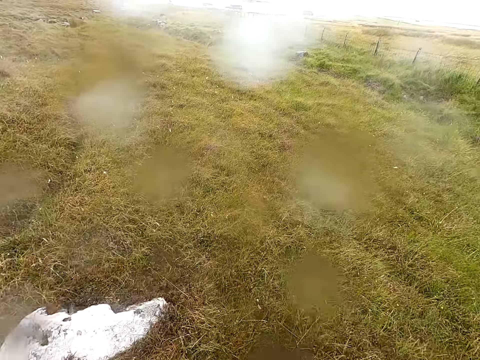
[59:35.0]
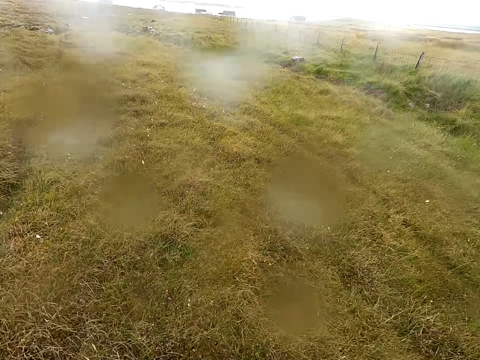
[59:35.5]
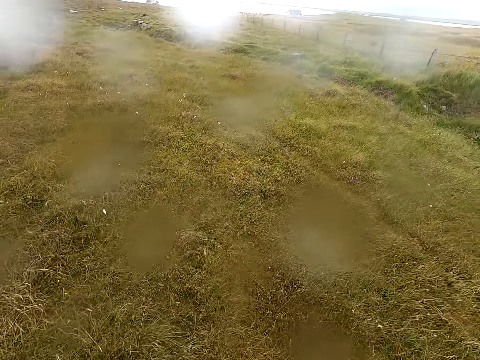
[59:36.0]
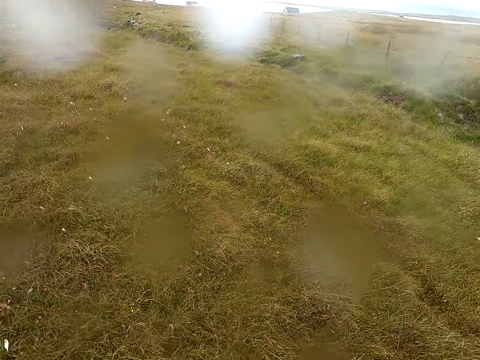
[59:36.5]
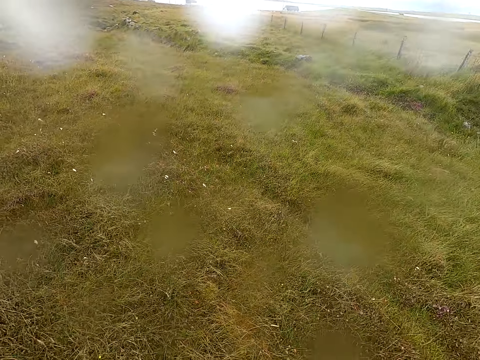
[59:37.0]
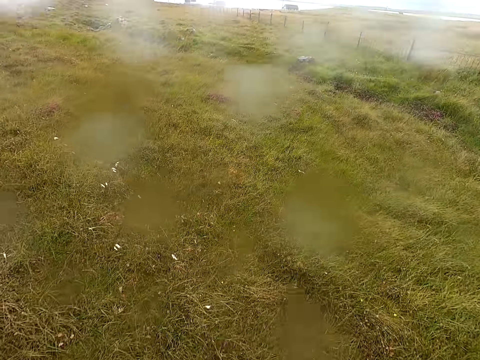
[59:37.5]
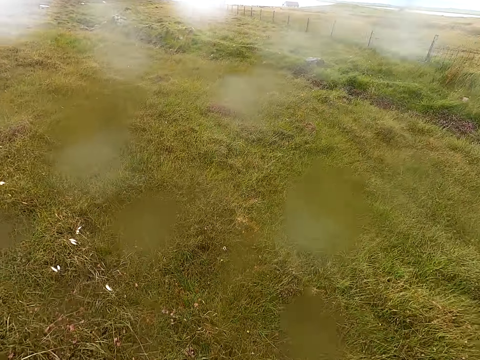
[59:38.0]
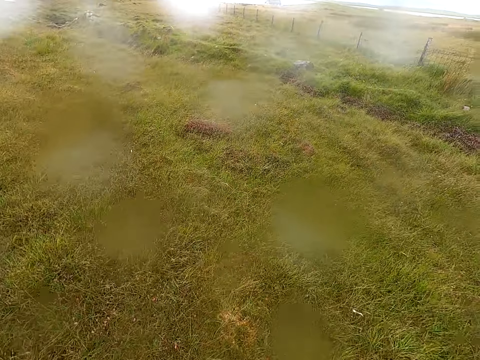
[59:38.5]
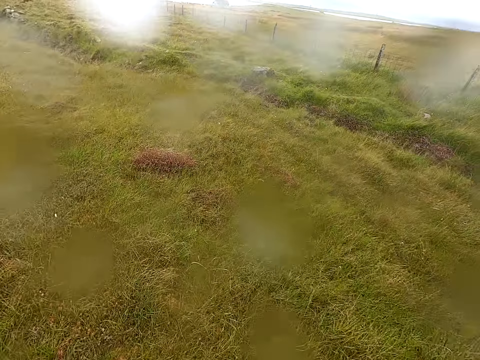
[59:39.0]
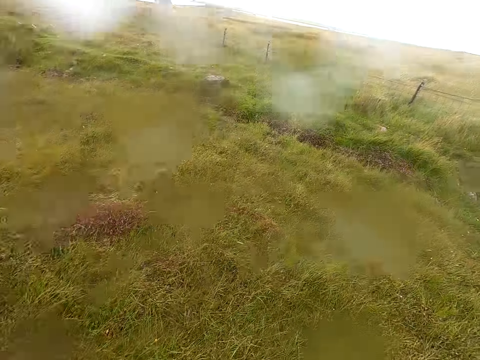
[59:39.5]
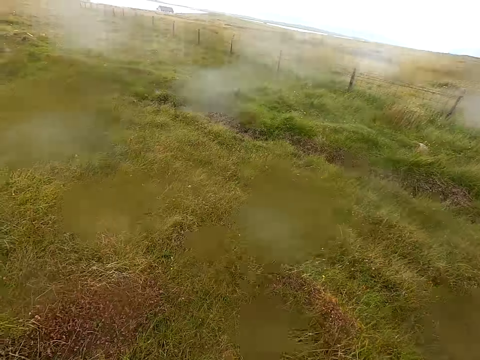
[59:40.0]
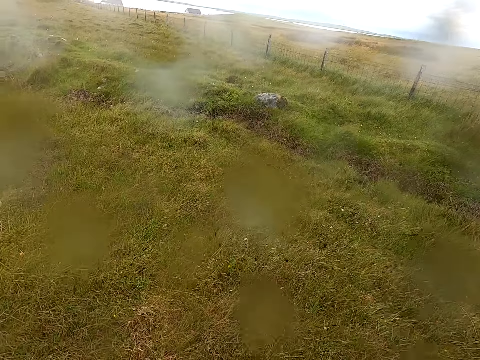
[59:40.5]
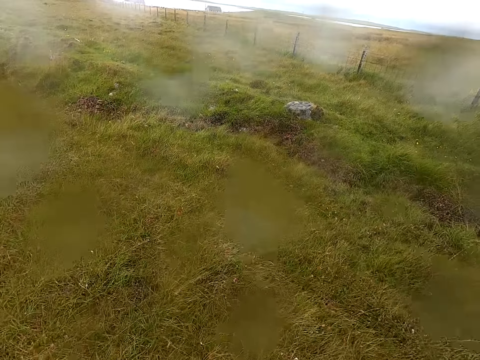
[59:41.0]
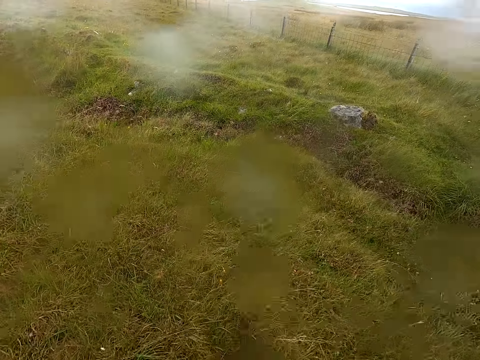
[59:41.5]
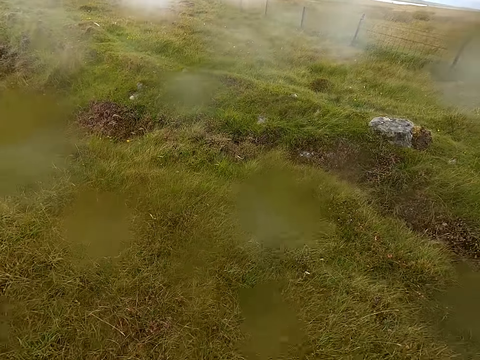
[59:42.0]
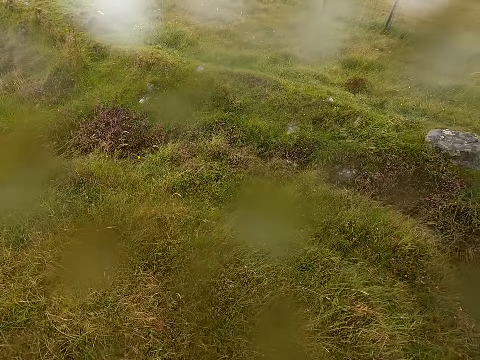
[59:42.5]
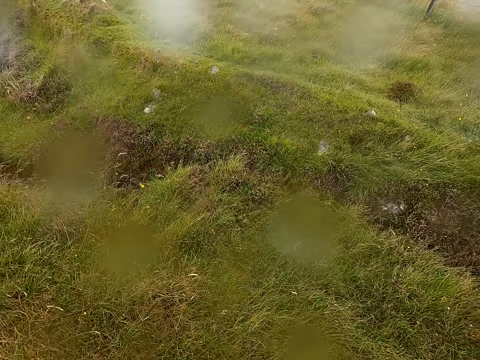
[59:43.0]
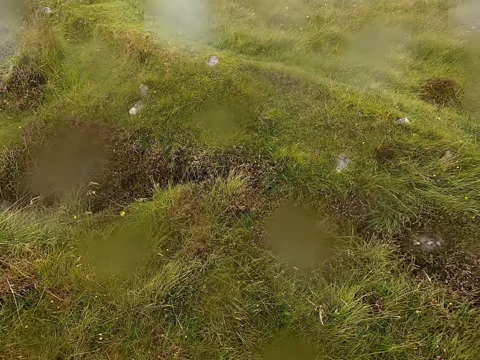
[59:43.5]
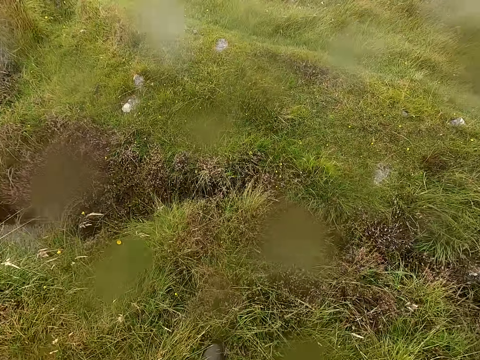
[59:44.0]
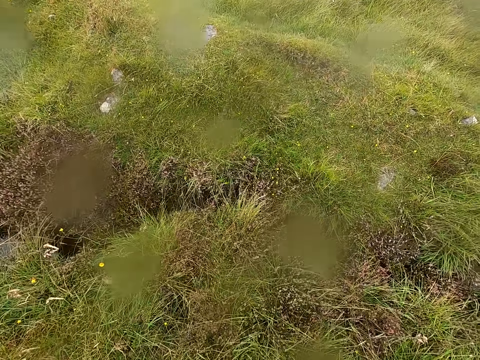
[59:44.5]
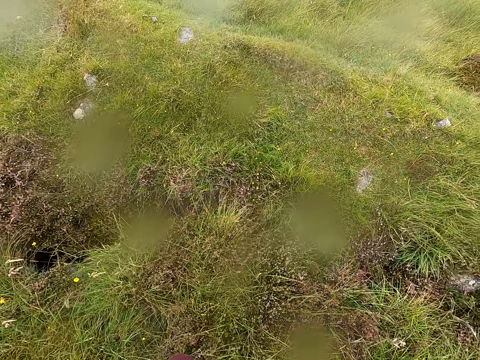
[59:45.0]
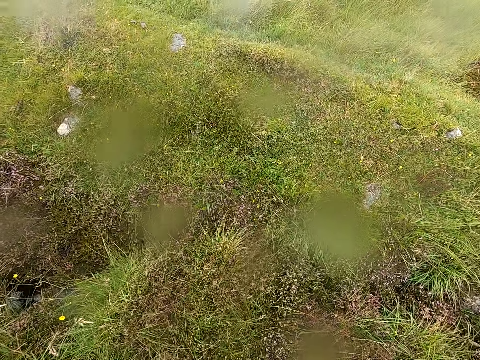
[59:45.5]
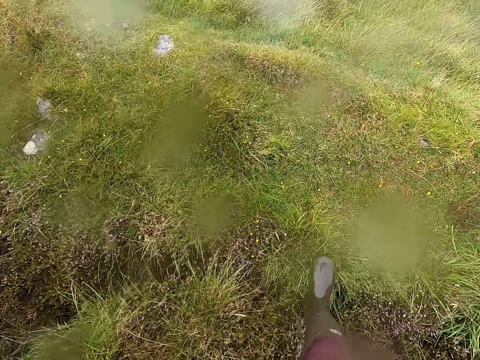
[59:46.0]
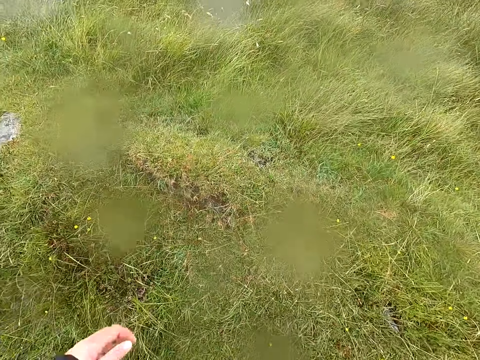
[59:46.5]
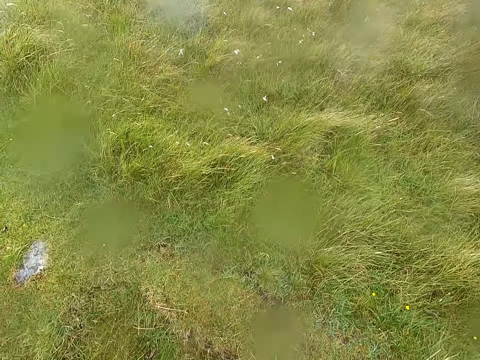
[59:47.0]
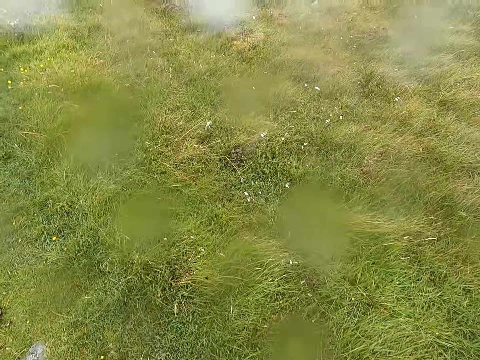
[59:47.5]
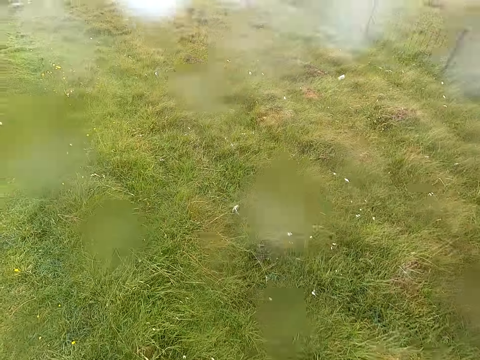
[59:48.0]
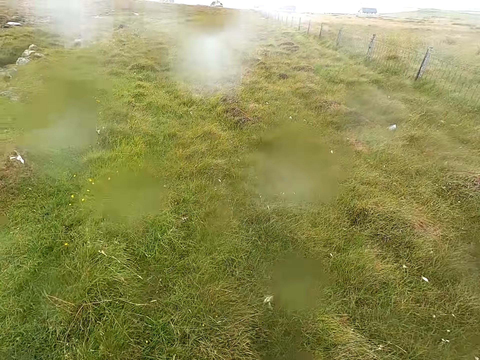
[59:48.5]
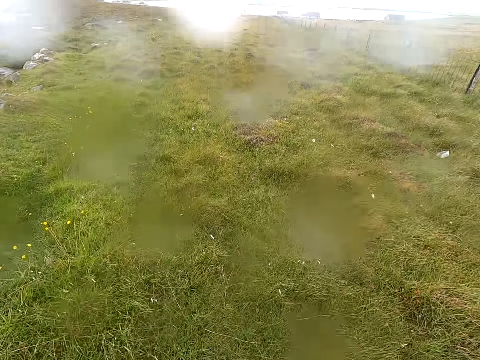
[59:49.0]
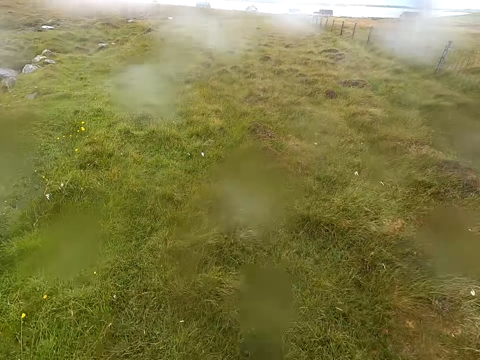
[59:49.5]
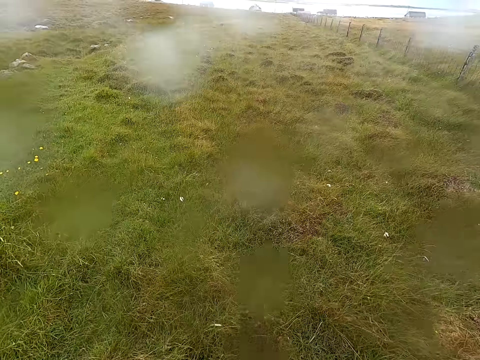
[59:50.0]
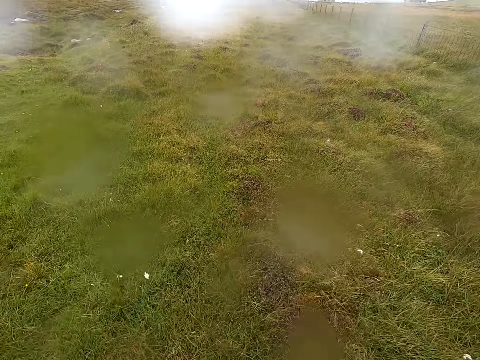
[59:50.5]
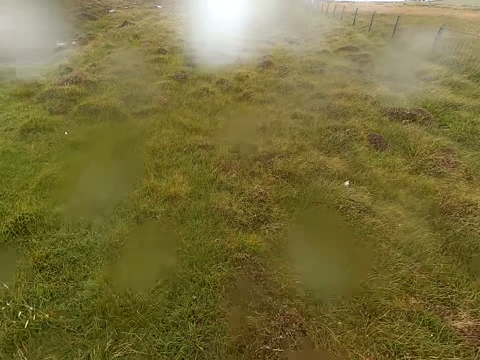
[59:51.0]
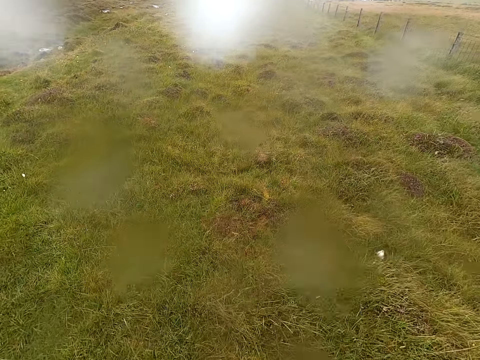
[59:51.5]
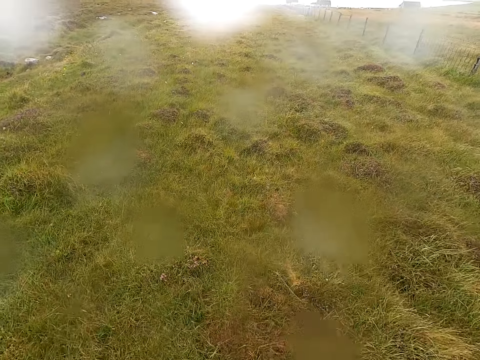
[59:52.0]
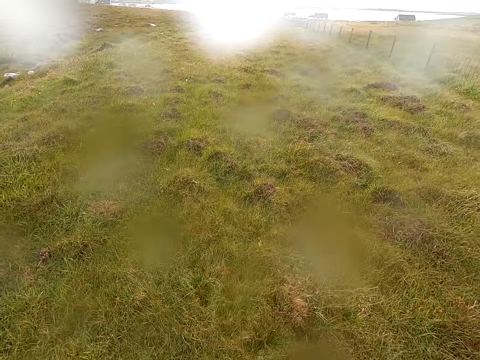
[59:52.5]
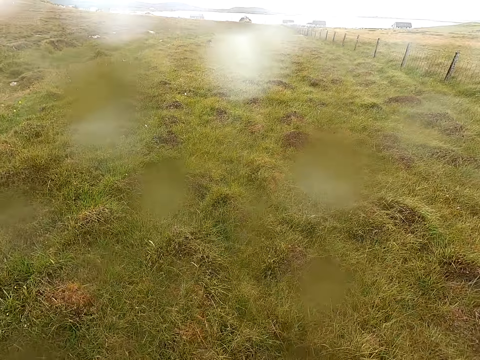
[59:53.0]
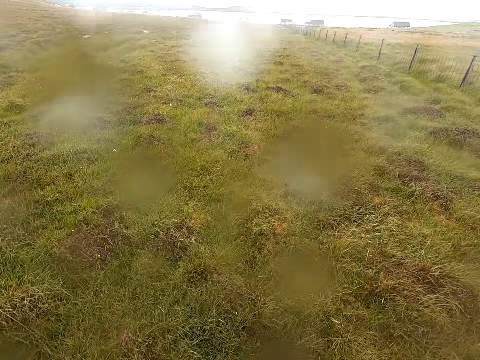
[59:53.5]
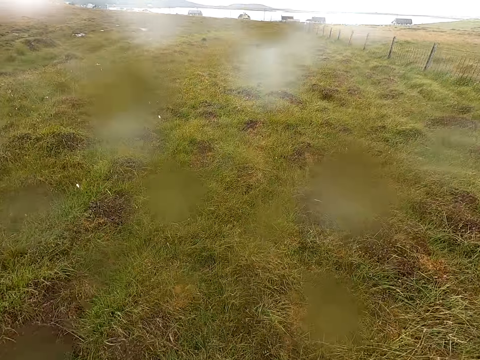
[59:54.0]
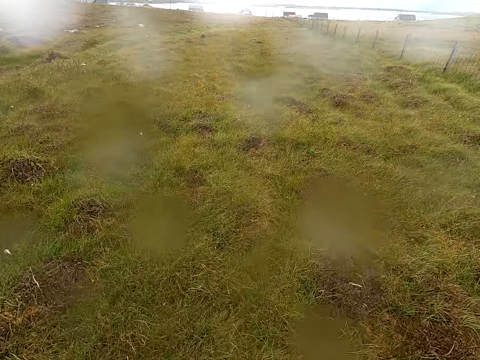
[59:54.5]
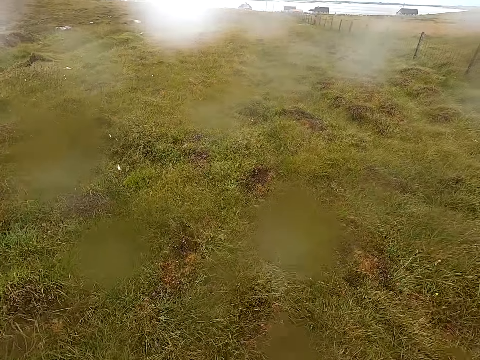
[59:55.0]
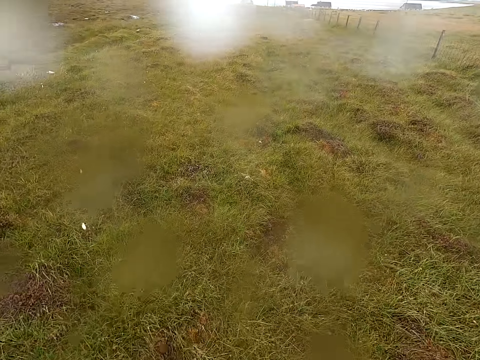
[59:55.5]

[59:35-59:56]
The camera wearer walks on another stone in the swampy area. They walk around the swampy area. They jump over water in the swampy area. They walk around the area.

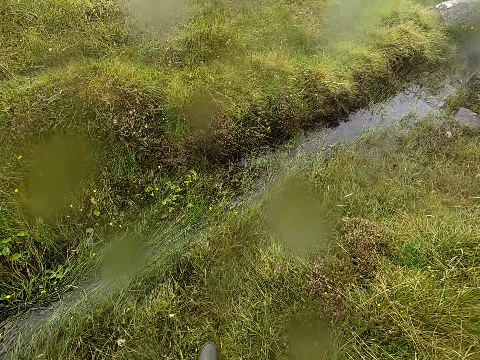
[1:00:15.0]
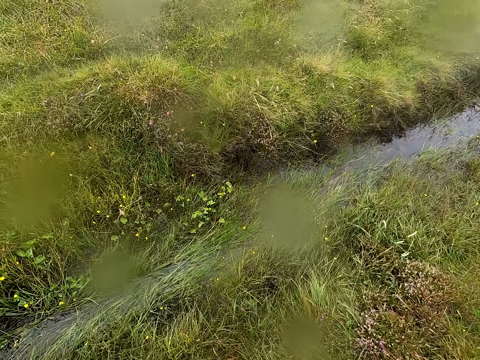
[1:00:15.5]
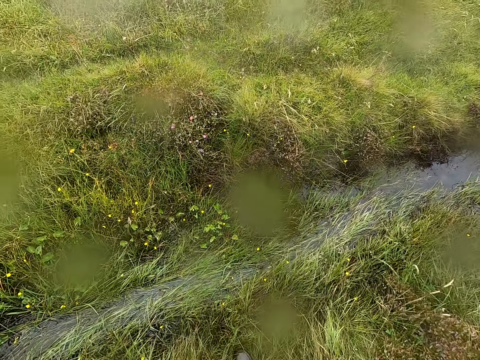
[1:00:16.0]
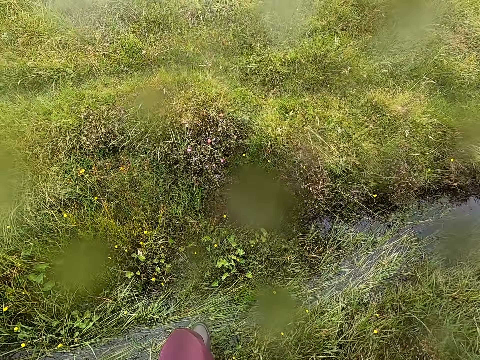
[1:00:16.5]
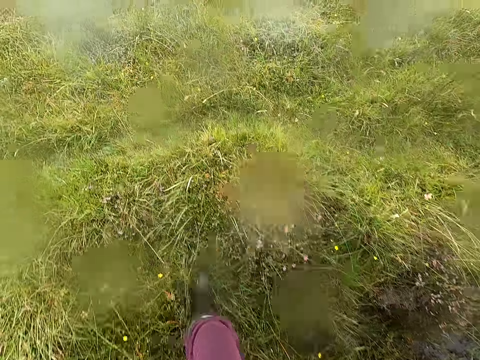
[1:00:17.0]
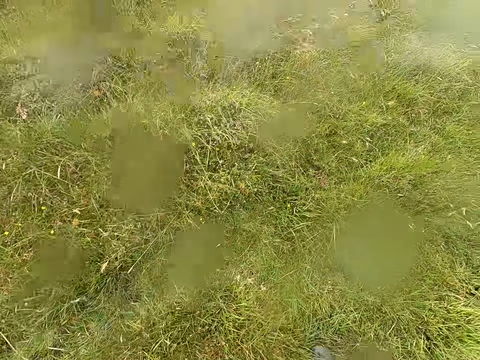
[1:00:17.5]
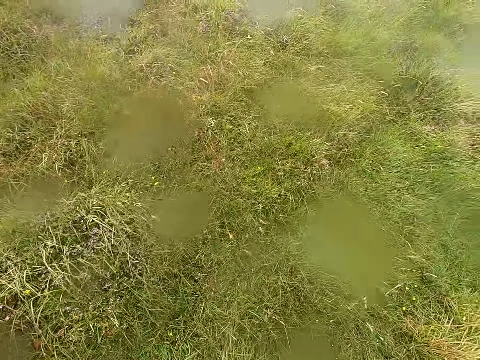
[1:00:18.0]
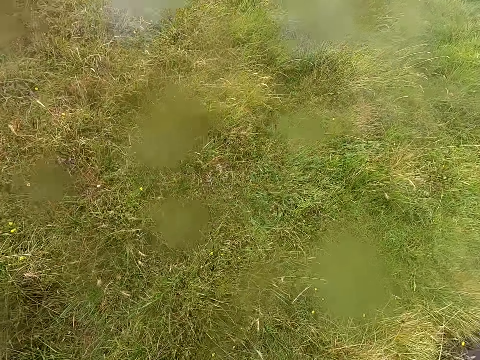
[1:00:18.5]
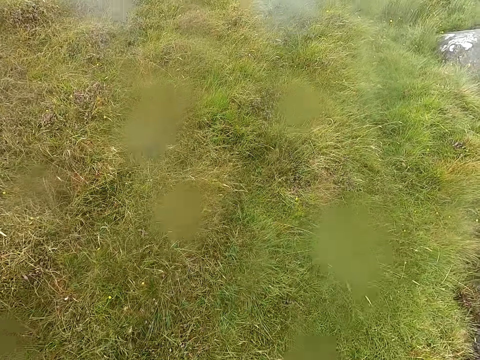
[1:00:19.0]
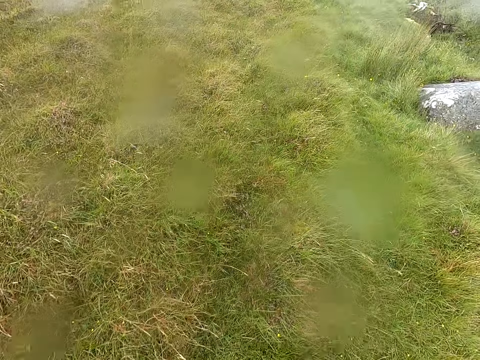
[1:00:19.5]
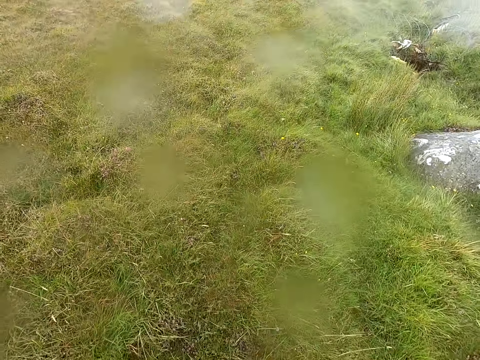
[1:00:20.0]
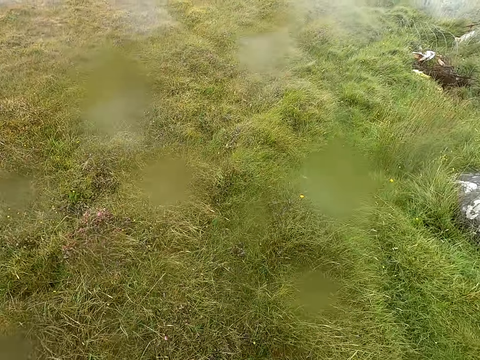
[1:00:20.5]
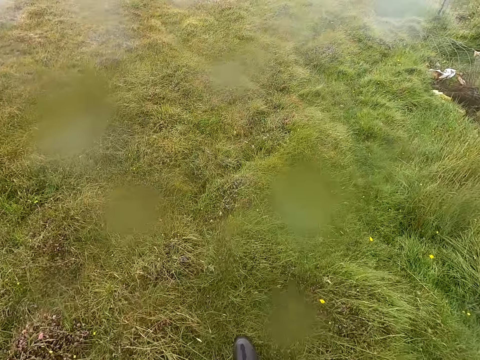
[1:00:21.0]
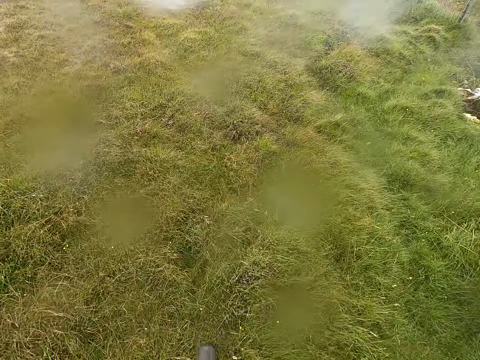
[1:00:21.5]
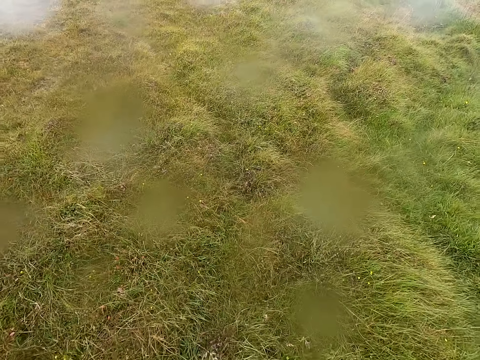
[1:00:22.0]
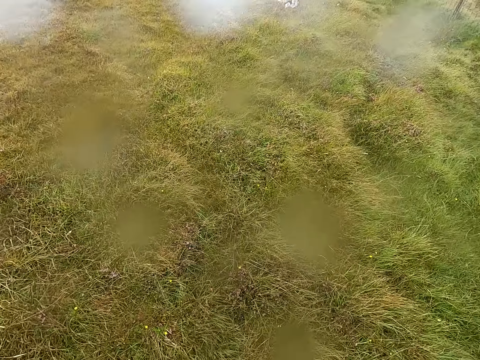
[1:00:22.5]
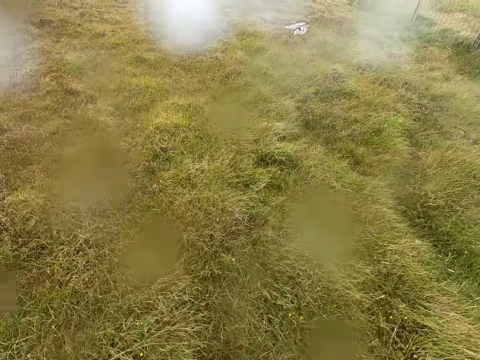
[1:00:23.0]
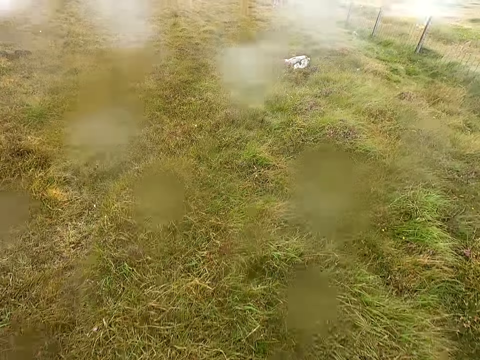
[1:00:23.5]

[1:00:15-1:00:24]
The camera wearer jumps over water in the swamp. They walk around the swampy area.
